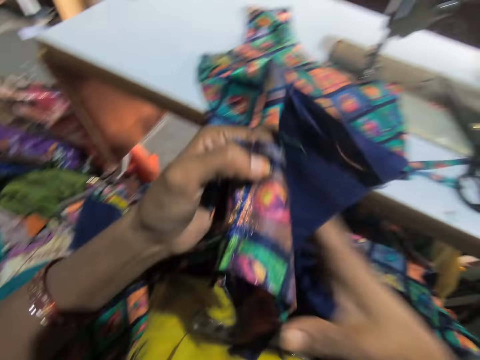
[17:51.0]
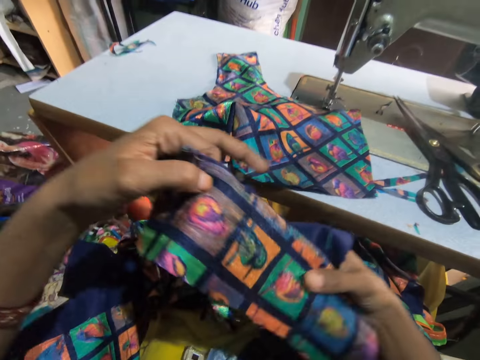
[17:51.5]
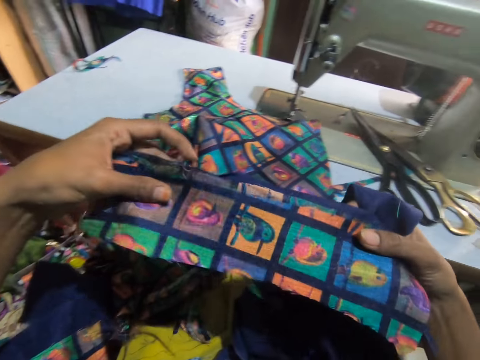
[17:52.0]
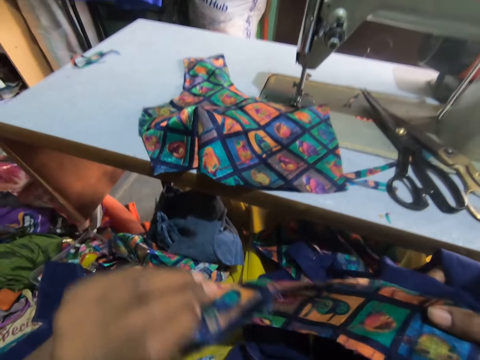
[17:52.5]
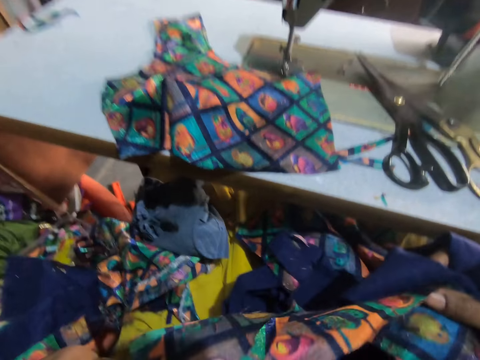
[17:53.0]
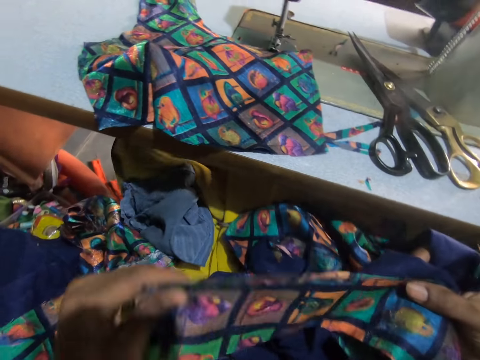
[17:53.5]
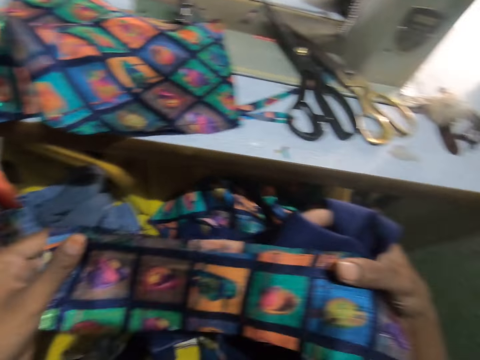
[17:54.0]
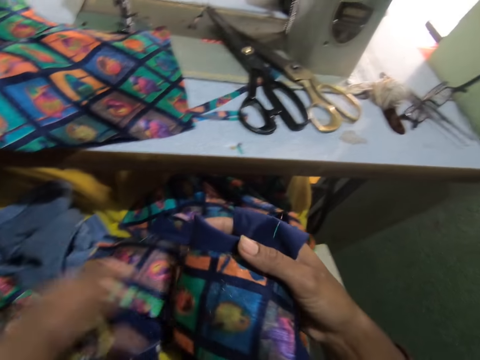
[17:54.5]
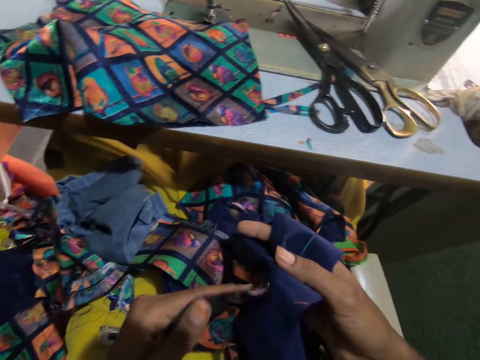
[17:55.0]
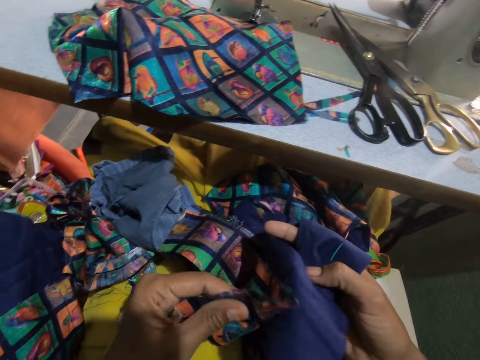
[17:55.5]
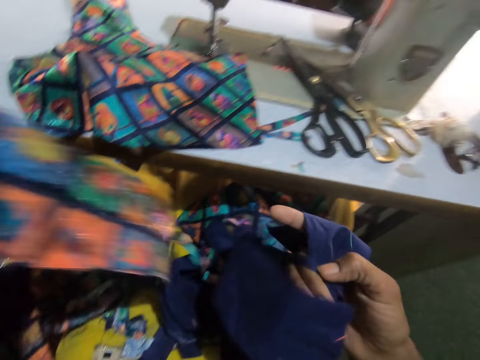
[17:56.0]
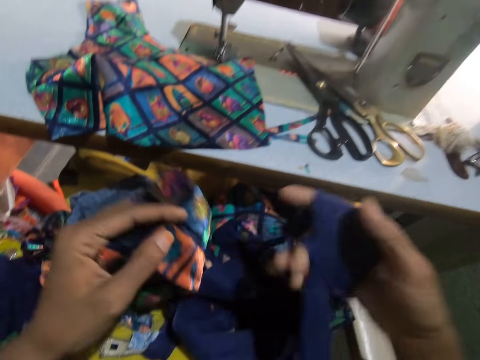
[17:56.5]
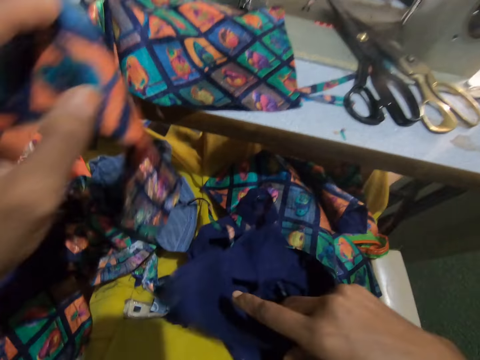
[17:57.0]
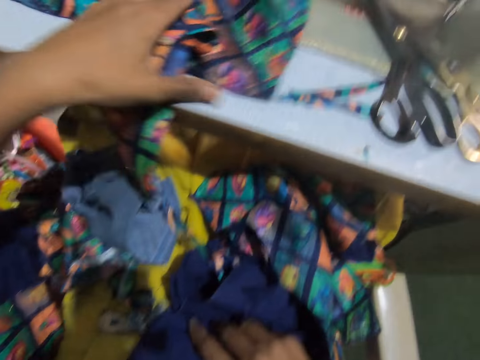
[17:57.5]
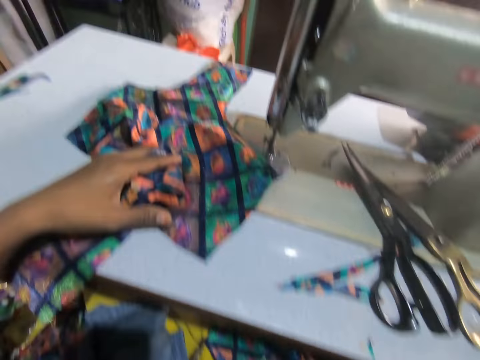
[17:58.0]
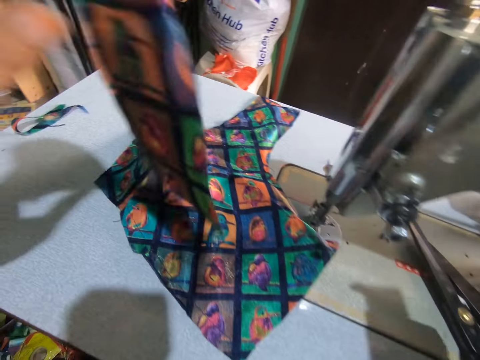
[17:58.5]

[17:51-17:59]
The camera wearer places pieces of cloth down. They stretch the fabric. They pick up pieces of cloth and adjust the pieces of cloth. They place a piece of cloth on the sewing machine. They move the fabric on the table. They lift the piece of cloth.

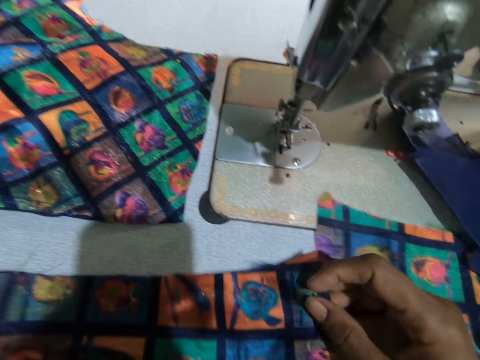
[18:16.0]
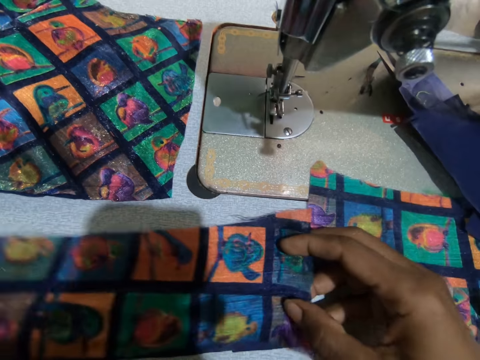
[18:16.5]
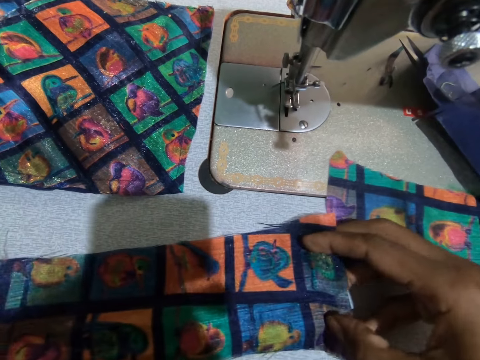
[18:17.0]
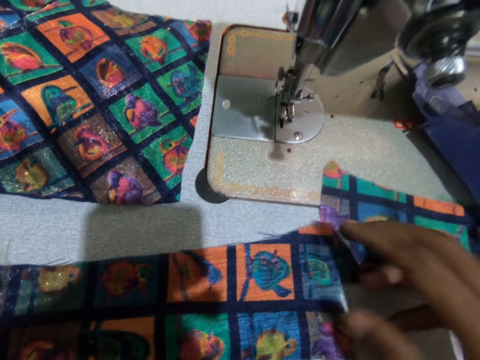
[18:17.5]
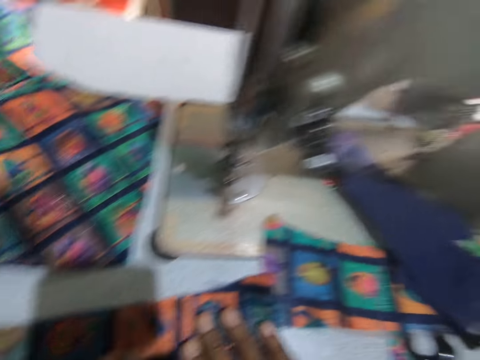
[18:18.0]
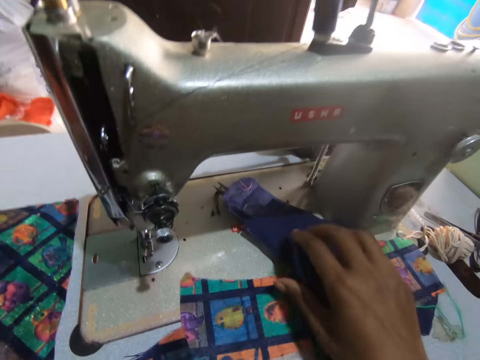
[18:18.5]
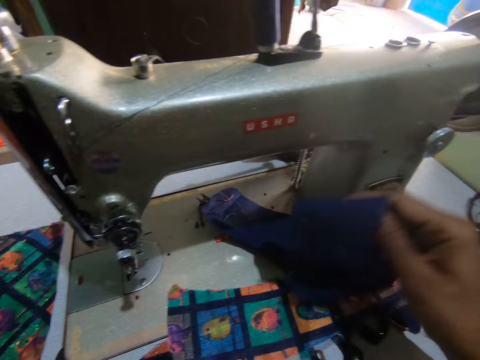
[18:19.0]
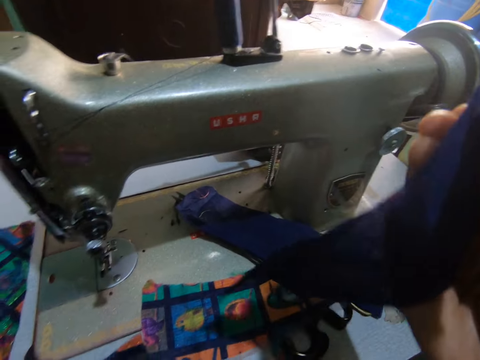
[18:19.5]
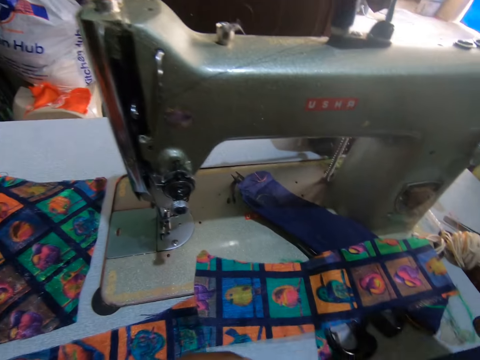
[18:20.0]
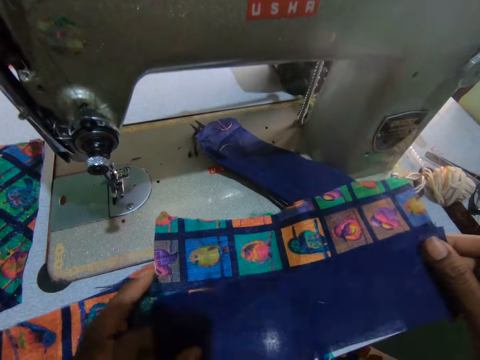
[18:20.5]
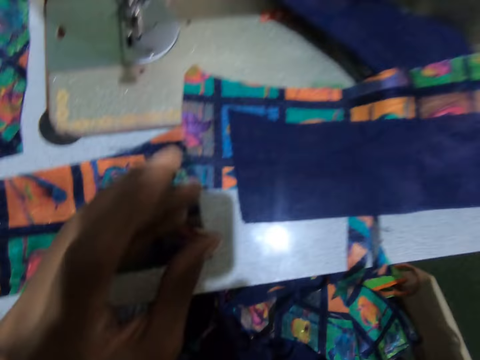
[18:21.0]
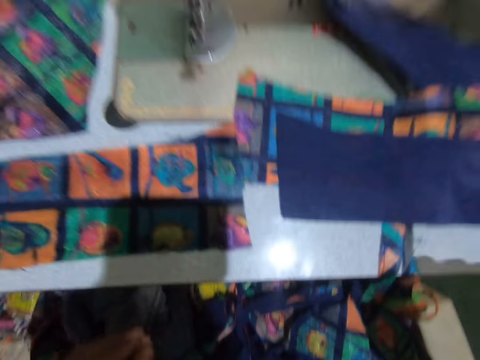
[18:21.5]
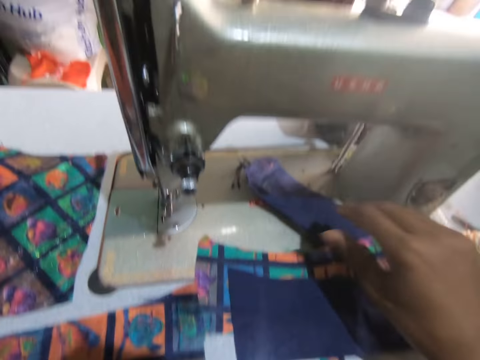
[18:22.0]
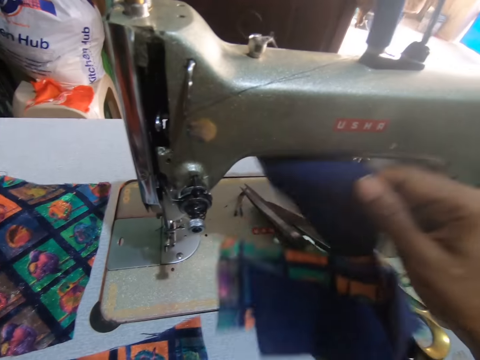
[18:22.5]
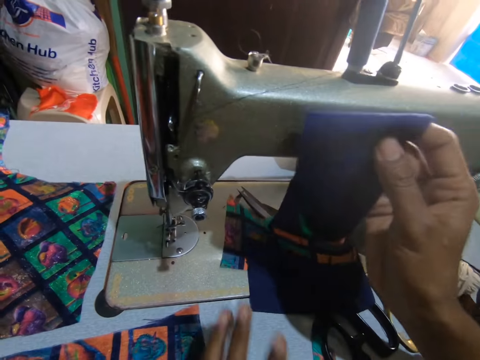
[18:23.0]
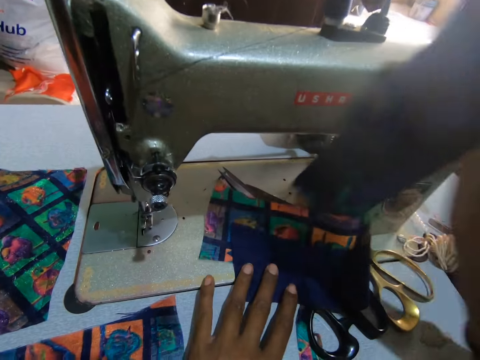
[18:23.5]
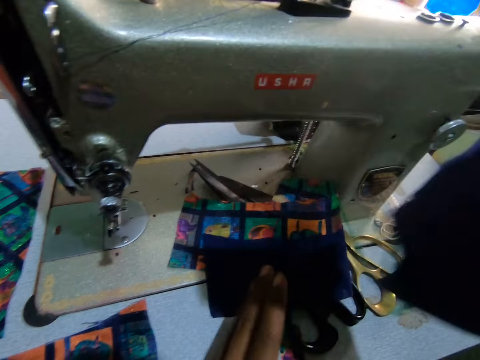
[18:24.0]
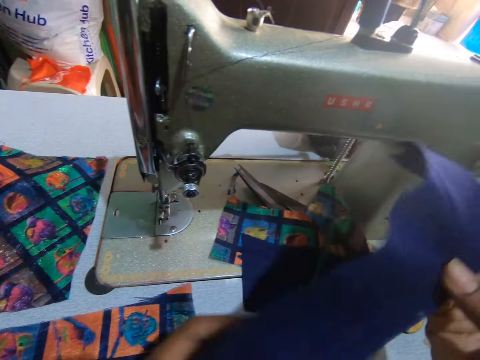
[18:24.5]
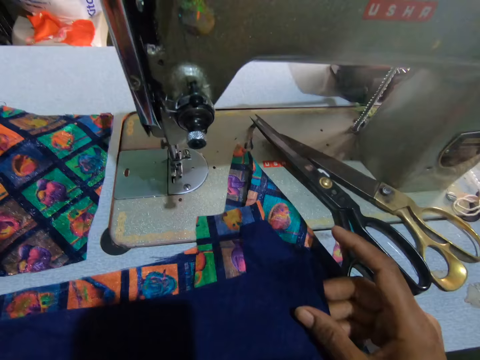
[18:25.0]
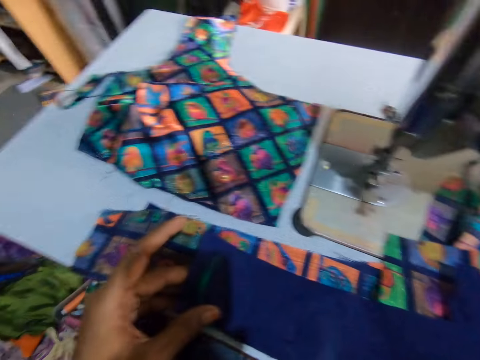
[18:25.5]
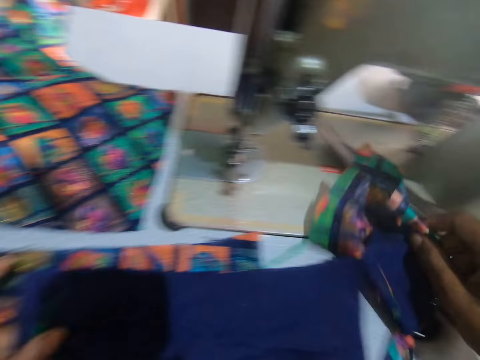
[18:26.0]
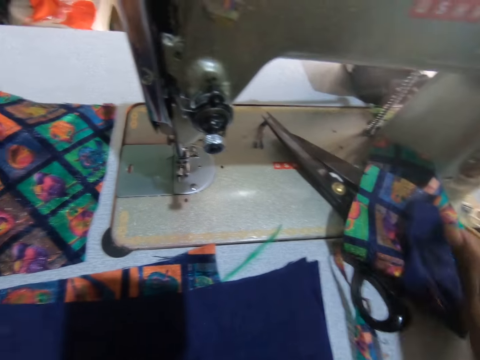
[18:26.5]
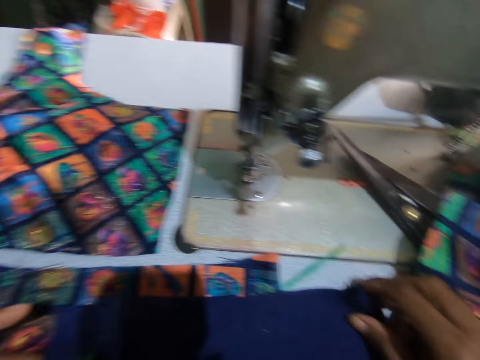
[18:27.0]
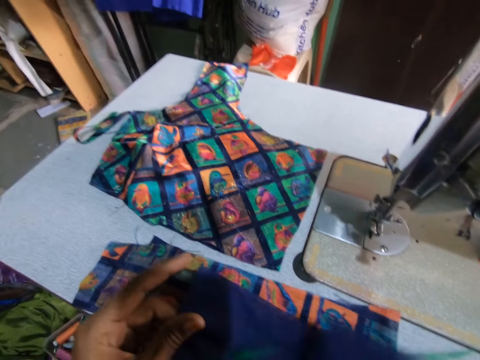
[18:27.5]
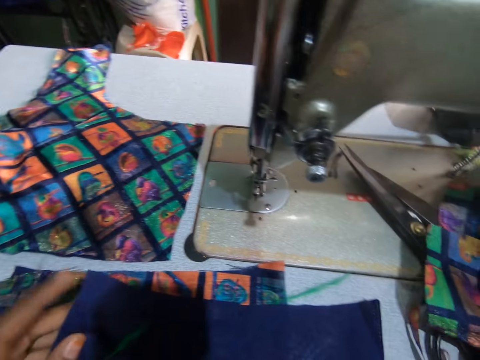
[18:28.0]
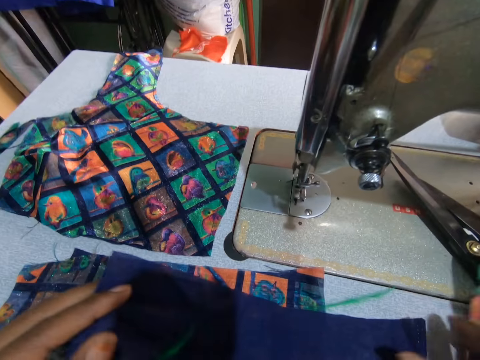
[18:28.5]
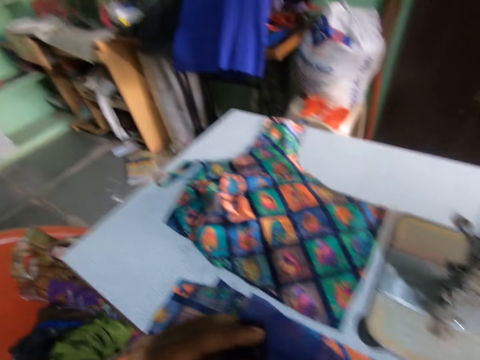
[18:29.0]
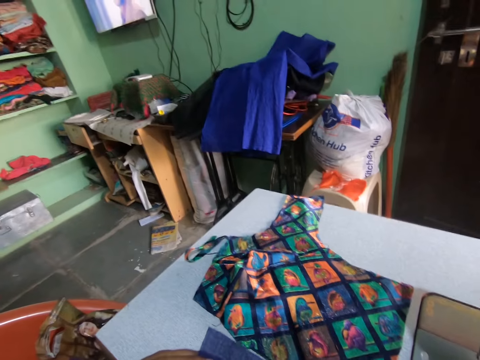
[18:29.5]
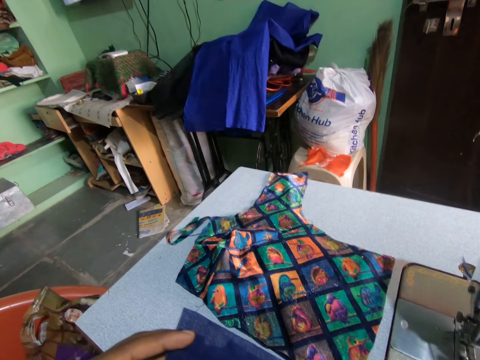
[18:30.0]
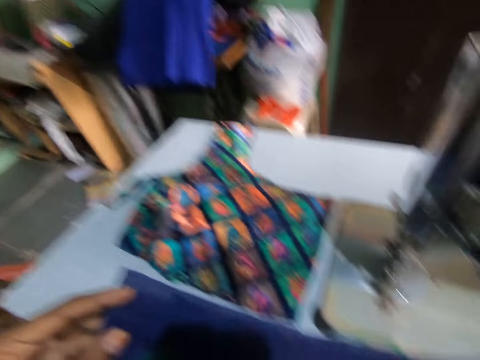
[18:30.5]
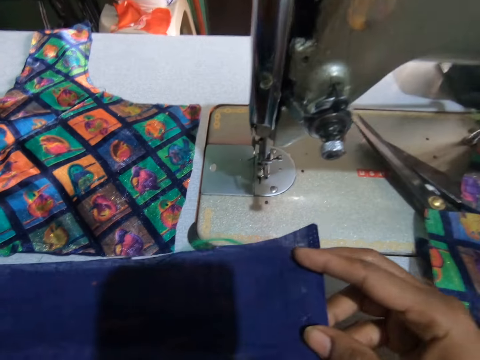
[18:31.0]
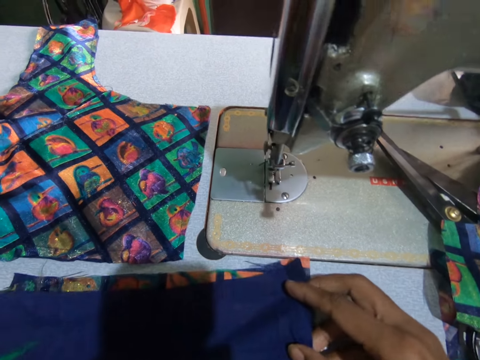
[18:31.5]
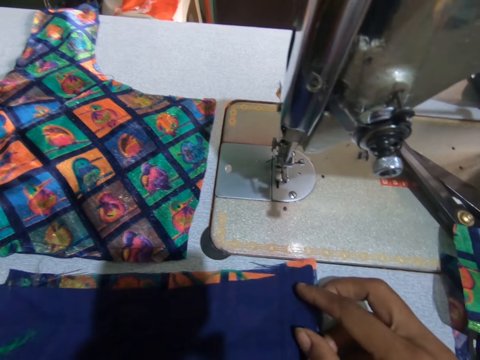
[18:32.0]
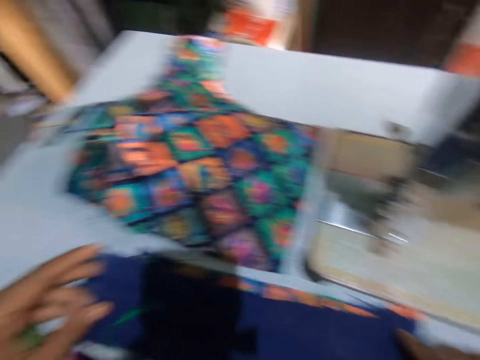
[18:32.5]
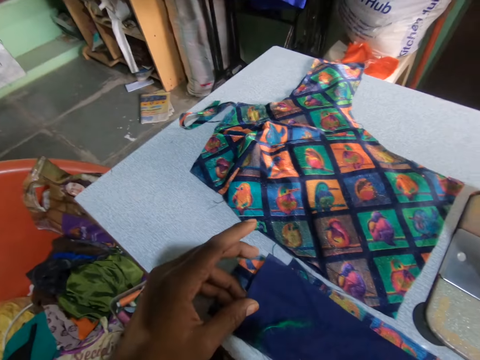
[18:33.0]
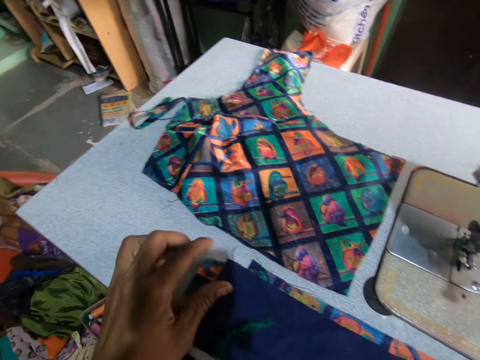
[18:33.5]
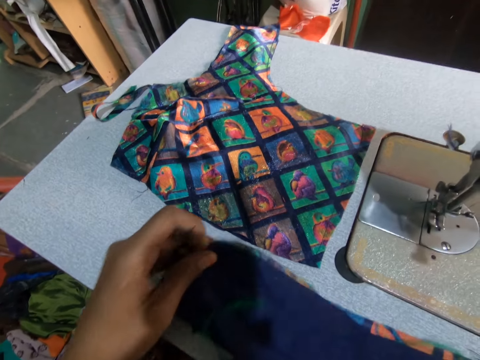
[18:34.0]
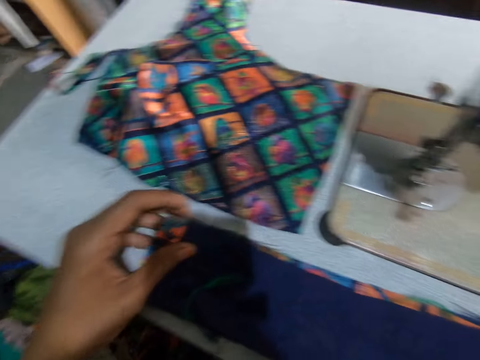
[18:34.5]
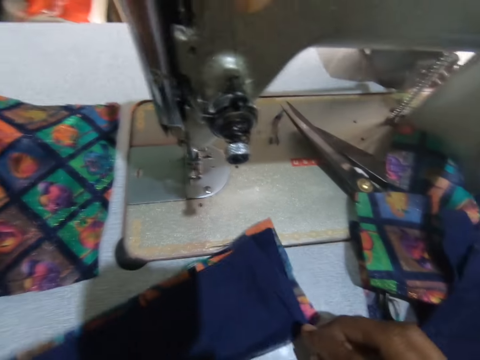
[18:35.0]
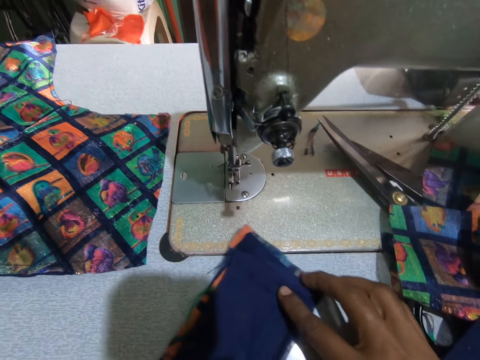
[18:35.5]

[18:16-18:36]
The camera wearer arranges material on the lining. They arrange another lining. They put the fabric on the other. They pick up the fabric on the table. They put the fabric on the table. They place a lining on the material.
